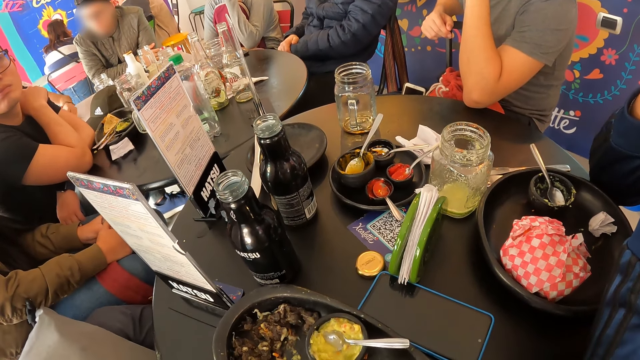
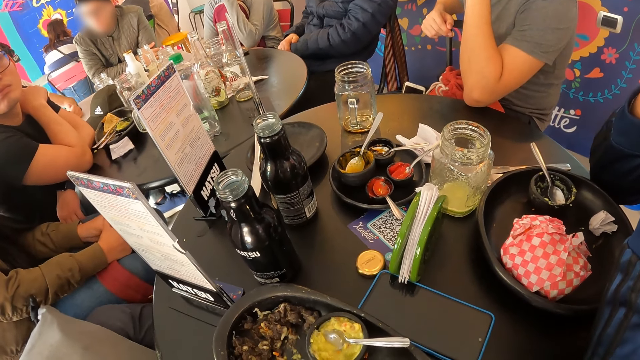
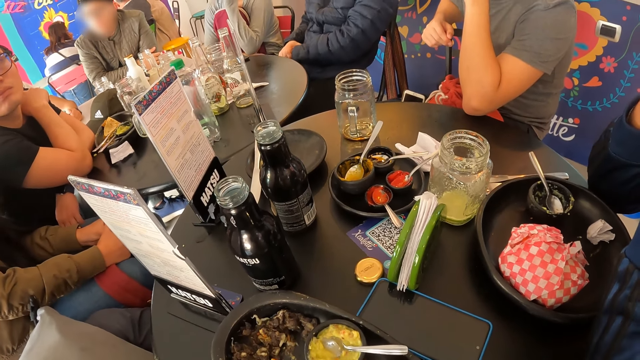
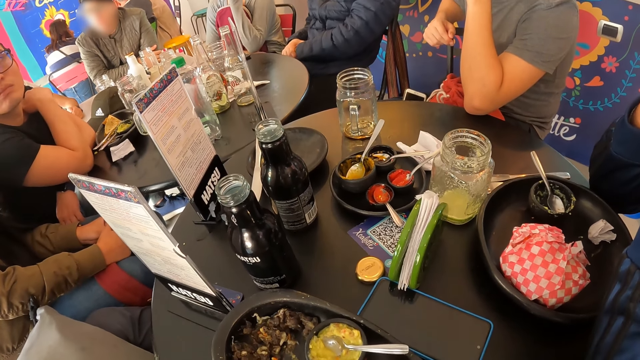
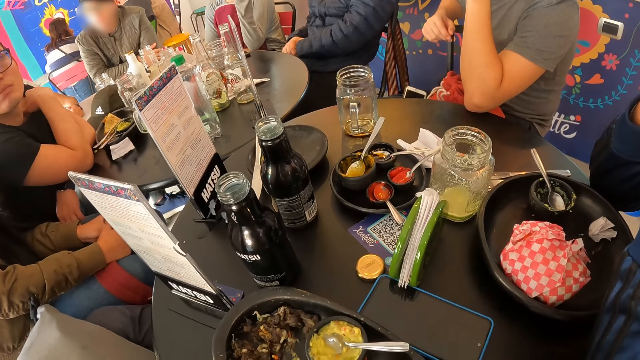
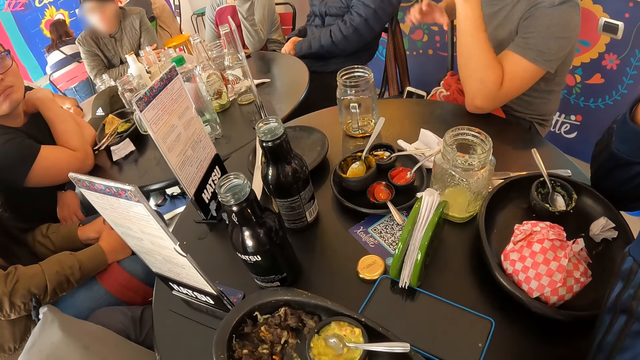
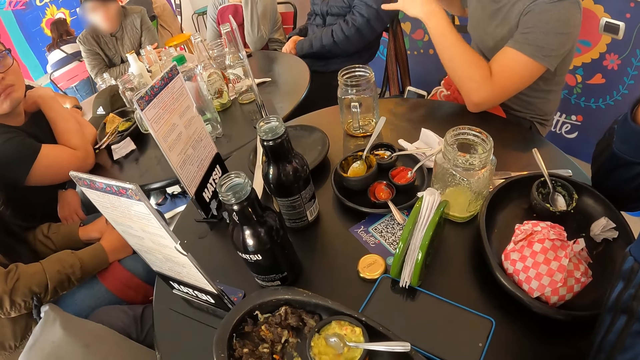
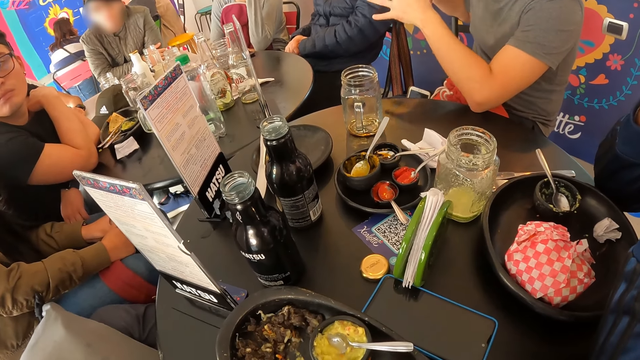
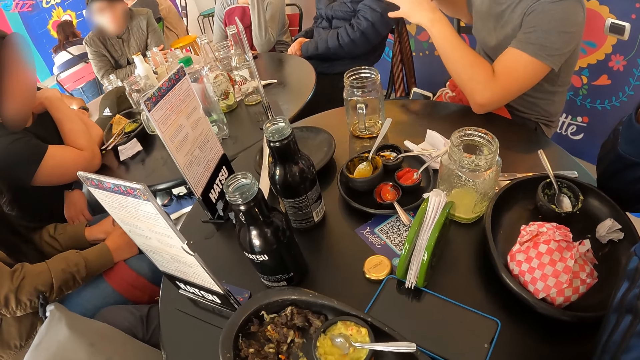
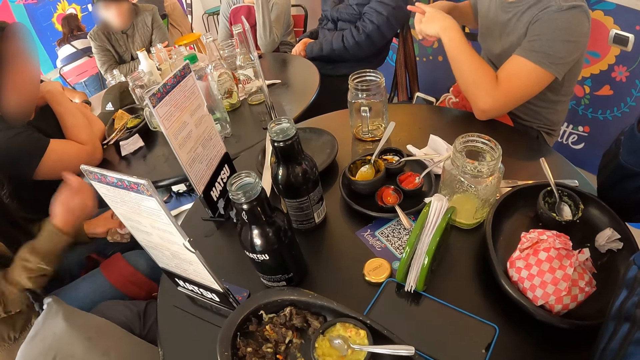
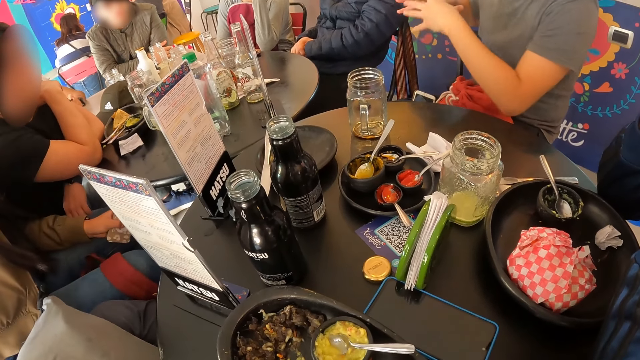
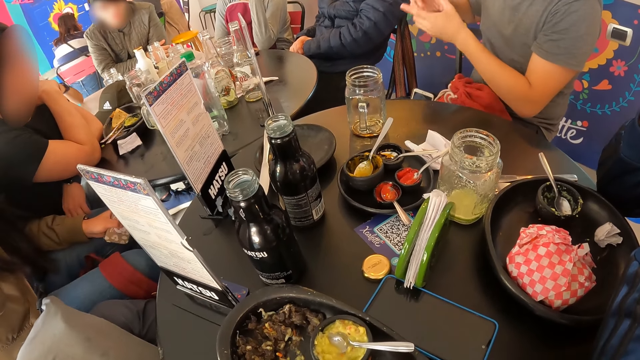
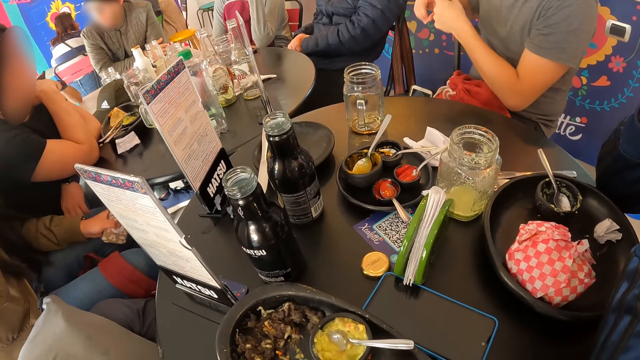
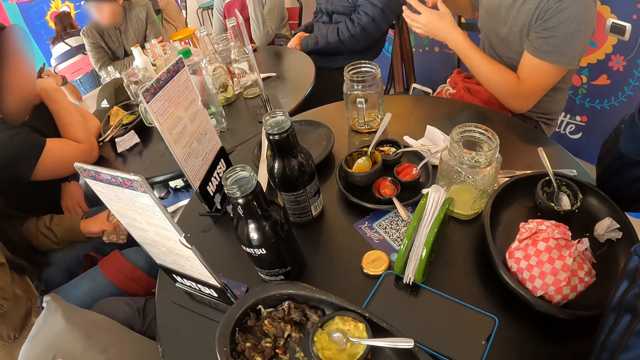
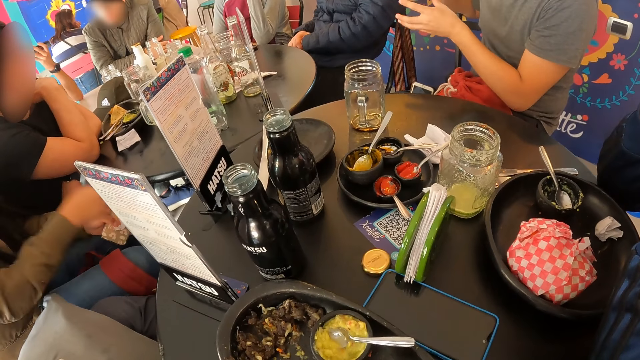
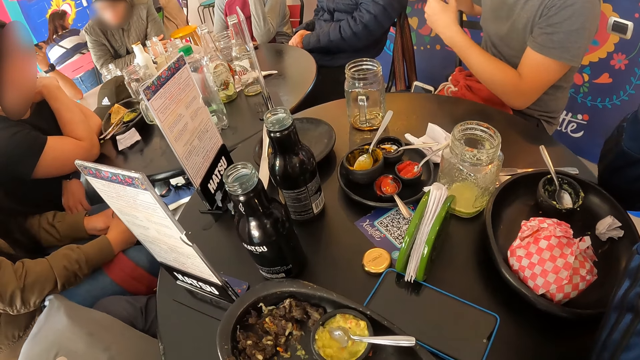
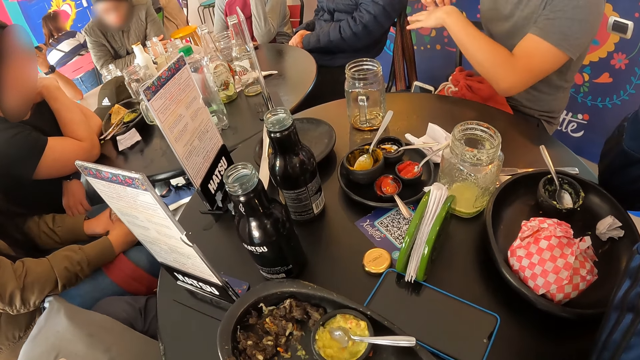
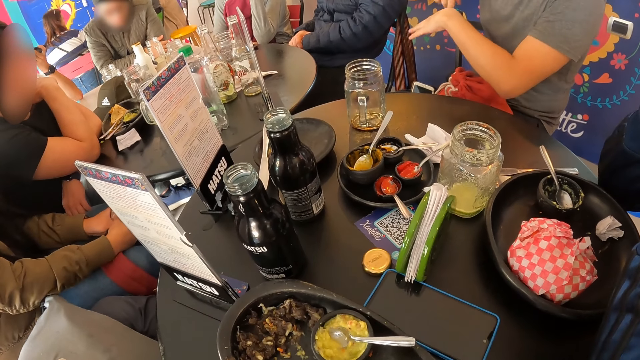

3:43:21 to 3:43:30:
A man gesticulates with both hands.

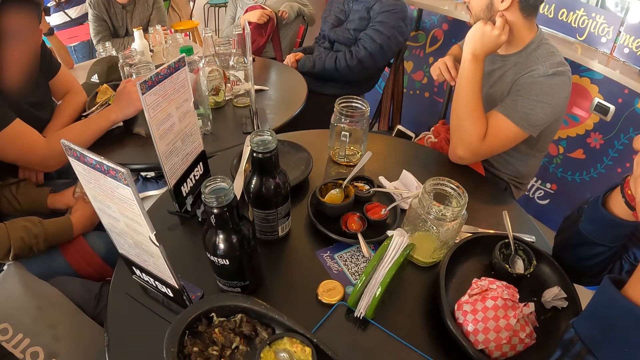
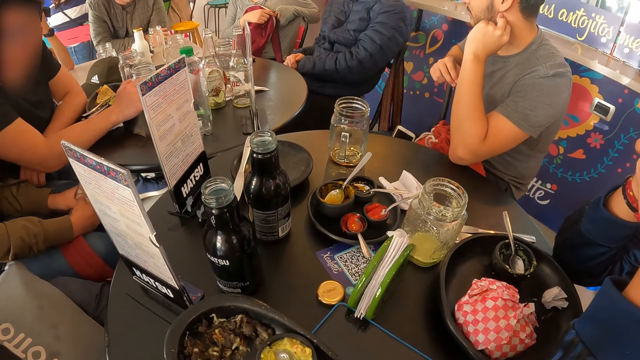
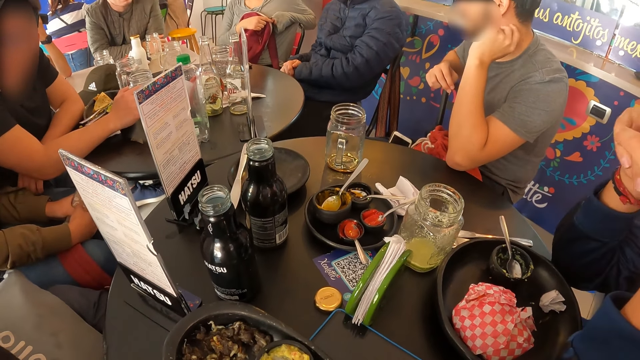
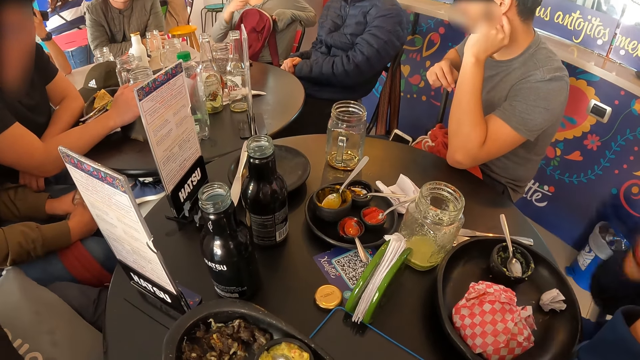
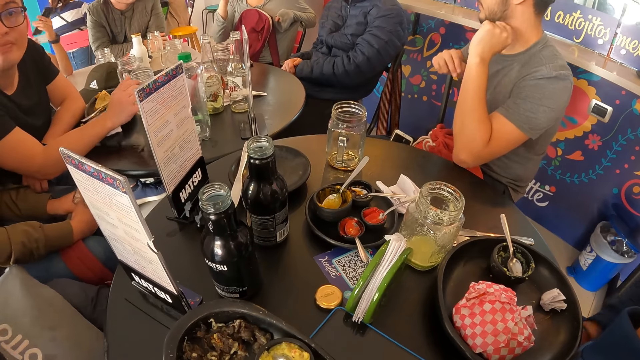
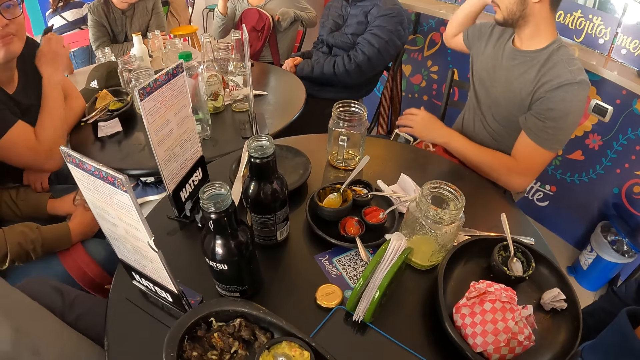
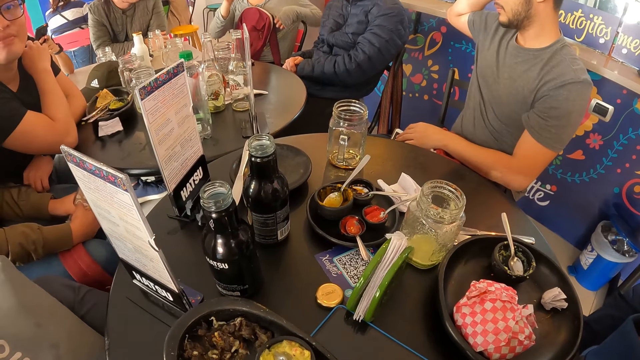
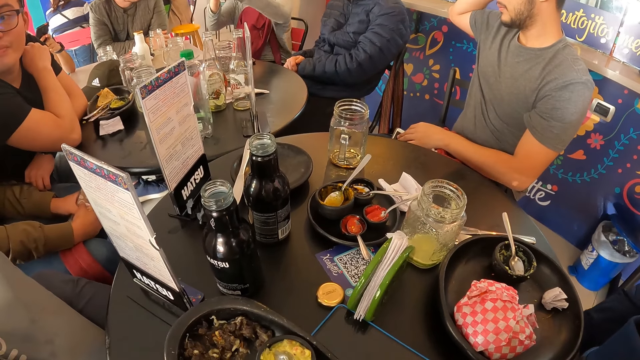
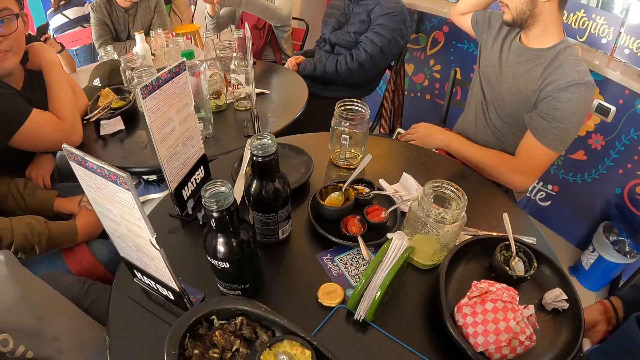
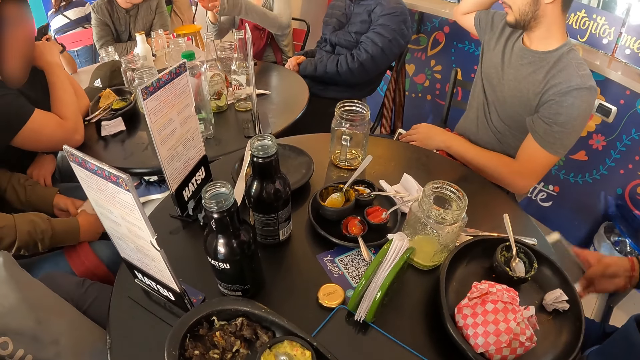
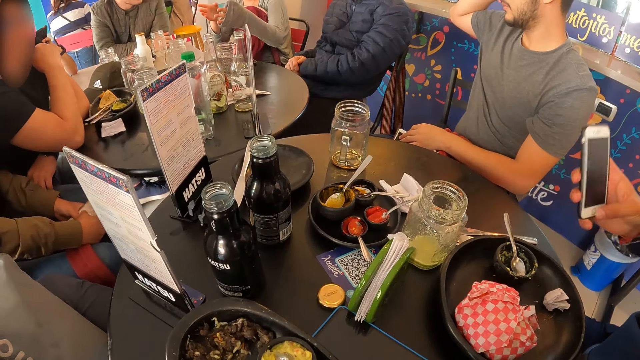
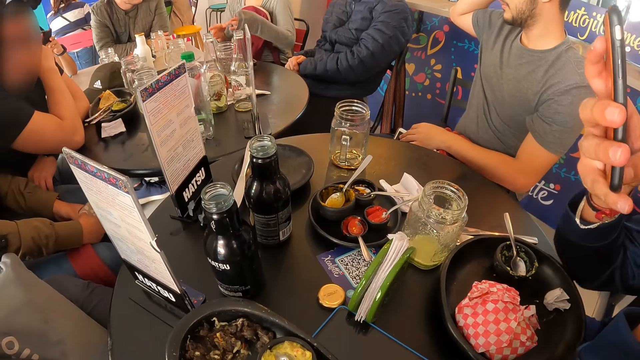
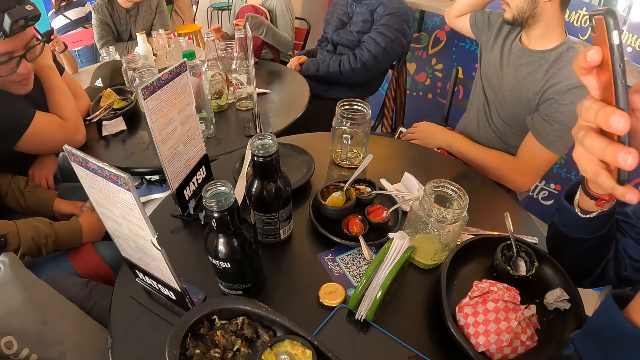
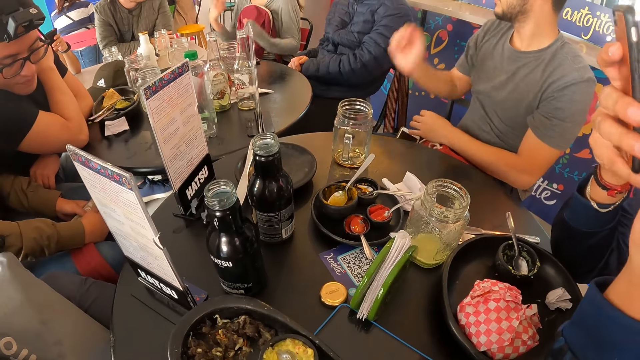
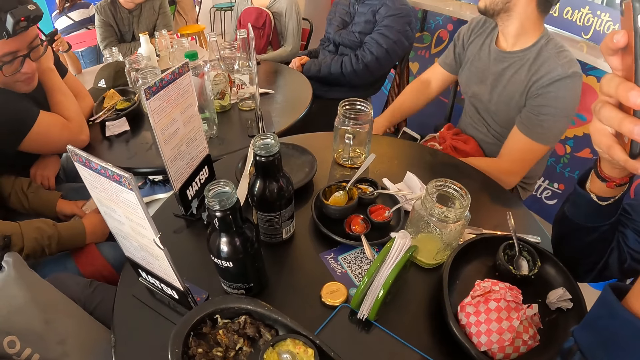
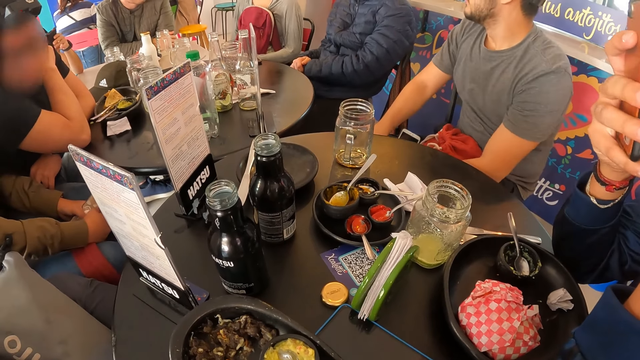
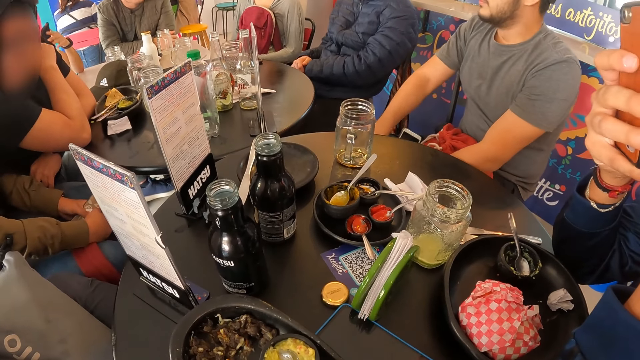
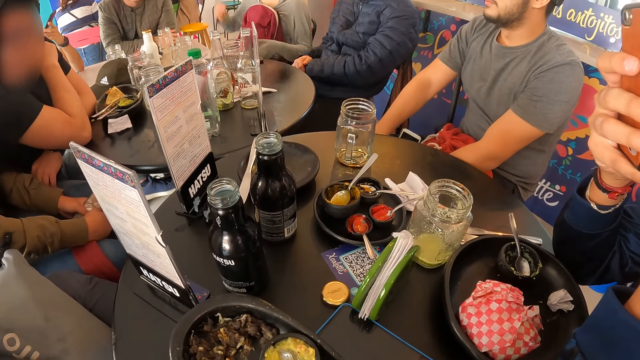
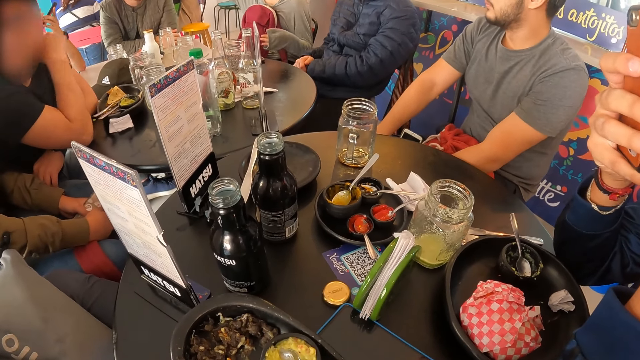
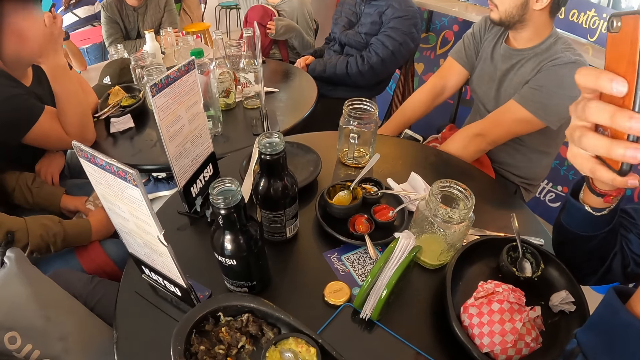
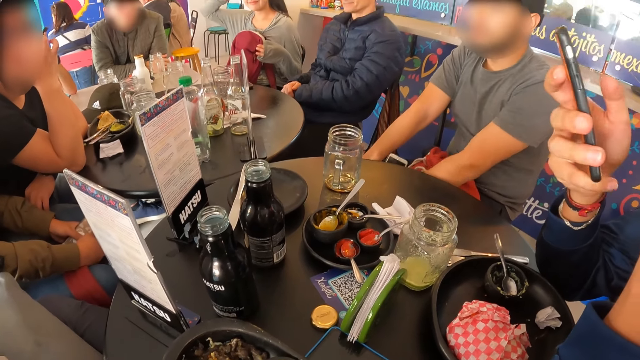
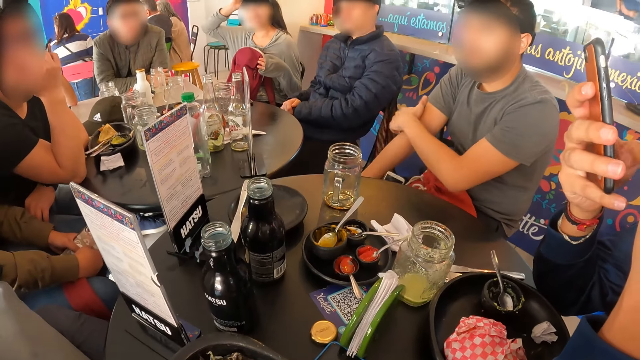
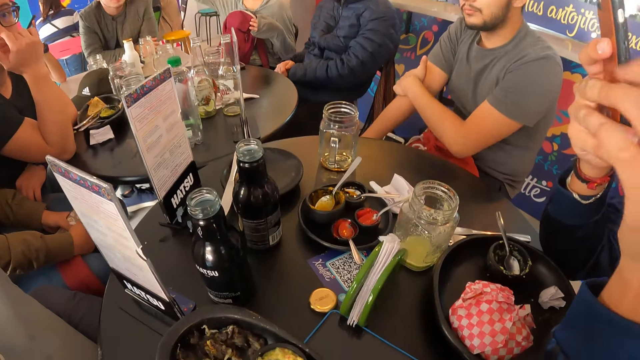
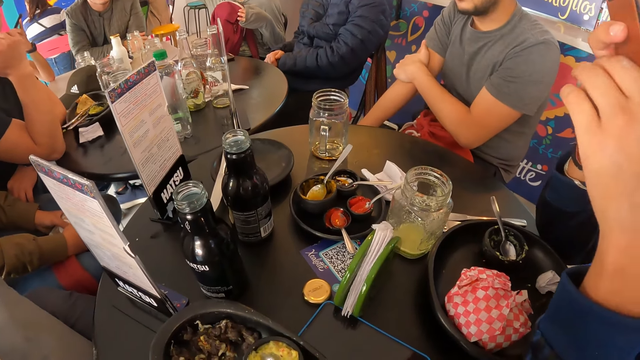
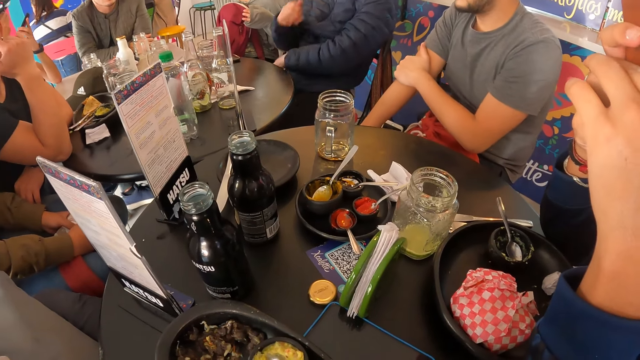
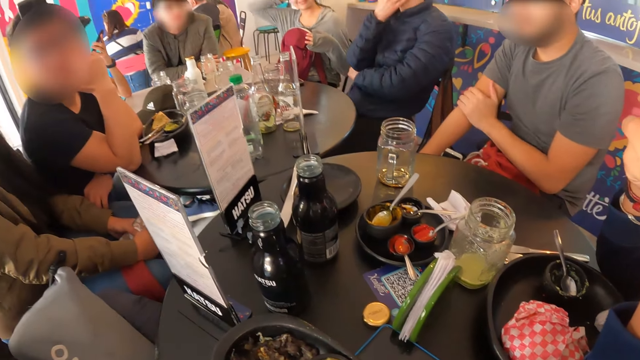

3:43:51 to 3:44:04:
A man moves hands from the table. The camera wearer stares around. The man operates the phone with his right hand. He holds the phone. He operates the phone with both hands. He holds the phone with his left hand.
